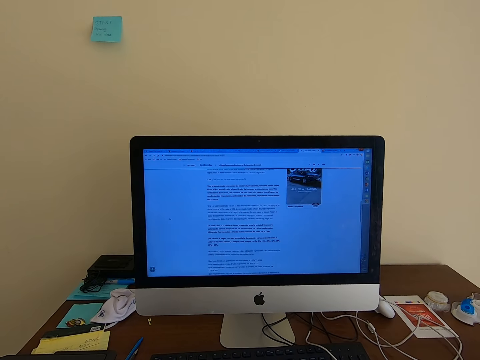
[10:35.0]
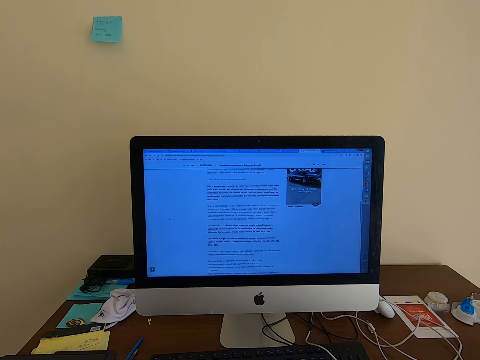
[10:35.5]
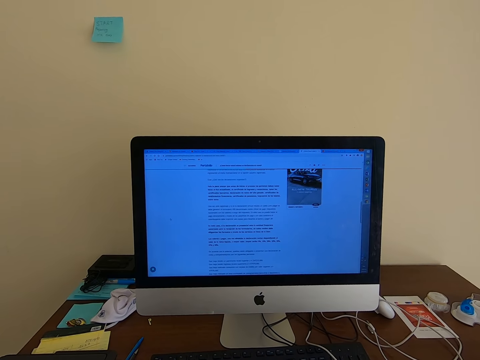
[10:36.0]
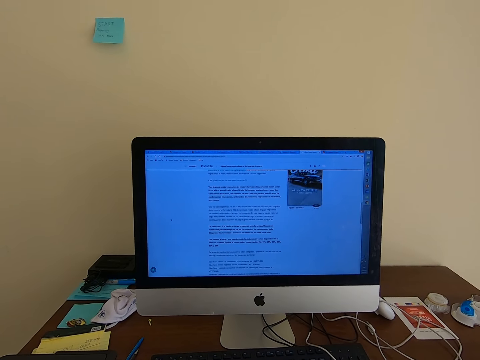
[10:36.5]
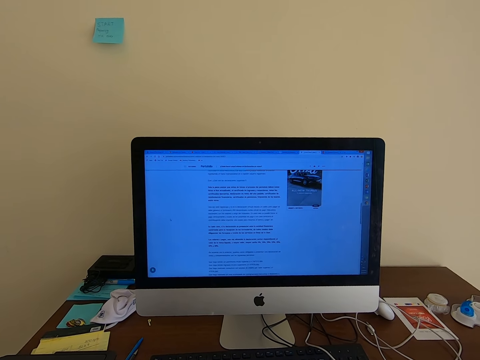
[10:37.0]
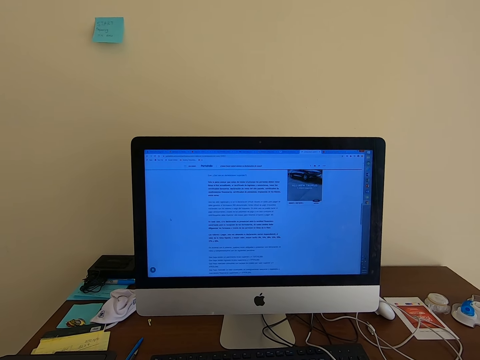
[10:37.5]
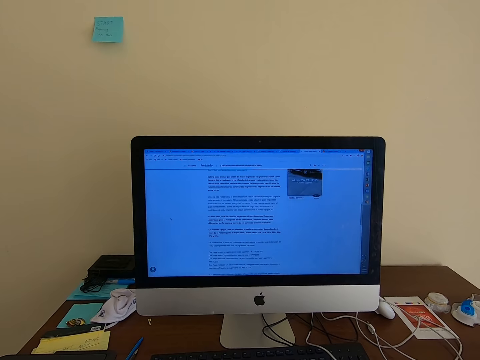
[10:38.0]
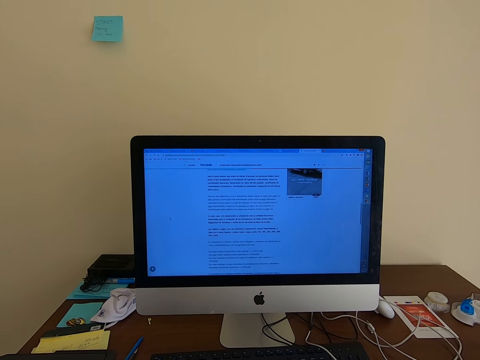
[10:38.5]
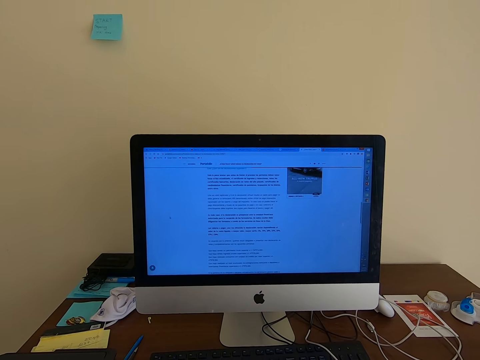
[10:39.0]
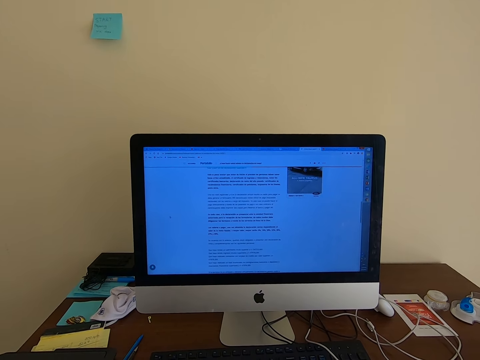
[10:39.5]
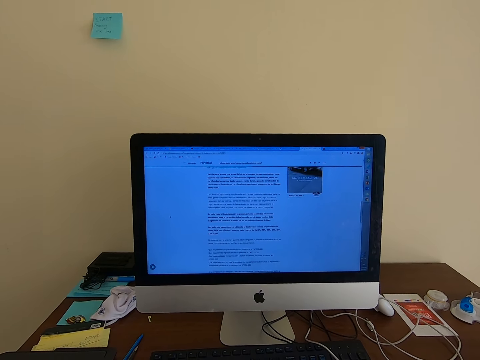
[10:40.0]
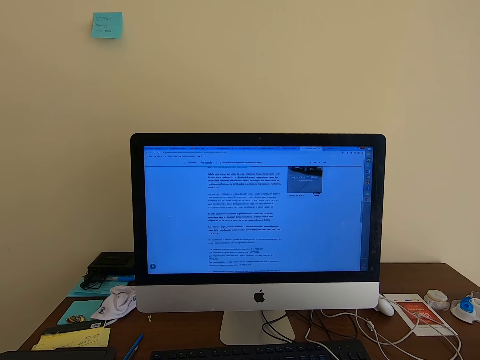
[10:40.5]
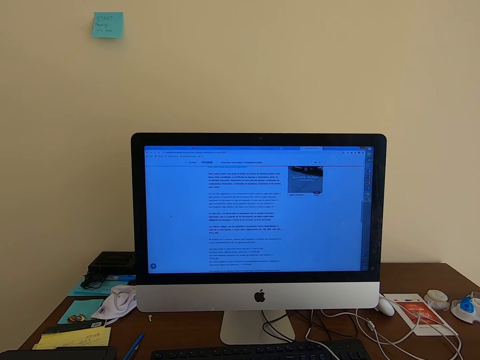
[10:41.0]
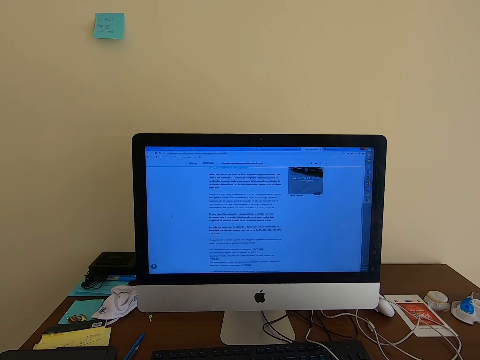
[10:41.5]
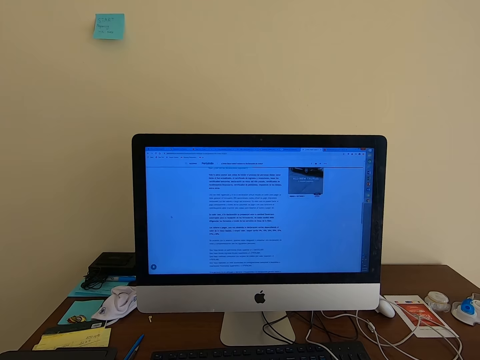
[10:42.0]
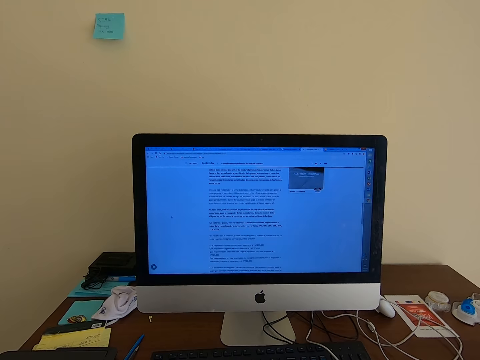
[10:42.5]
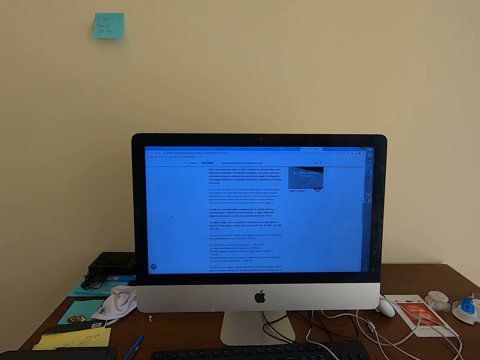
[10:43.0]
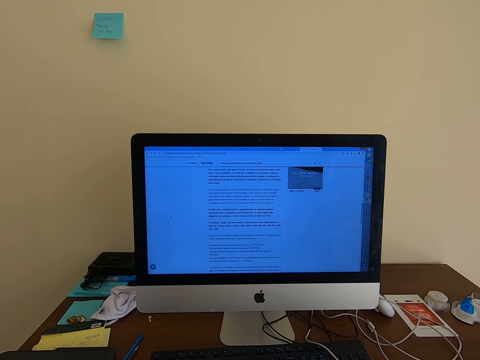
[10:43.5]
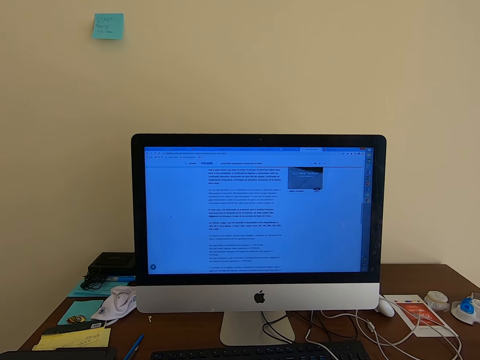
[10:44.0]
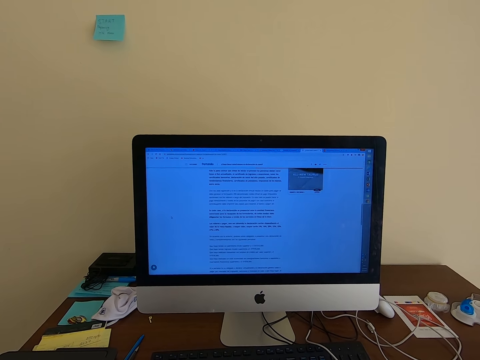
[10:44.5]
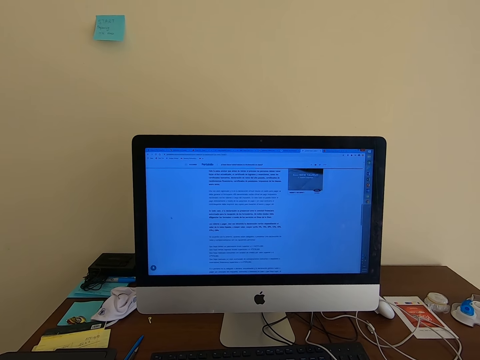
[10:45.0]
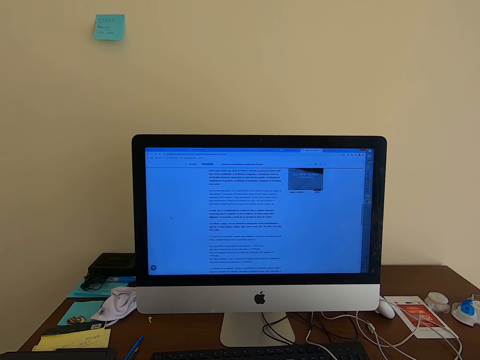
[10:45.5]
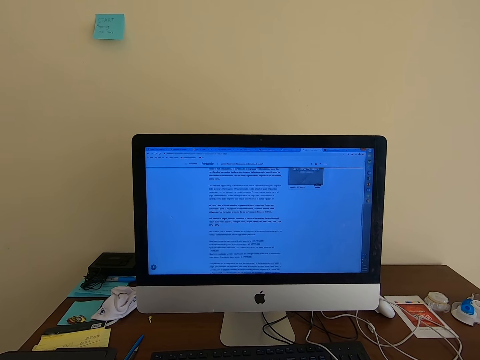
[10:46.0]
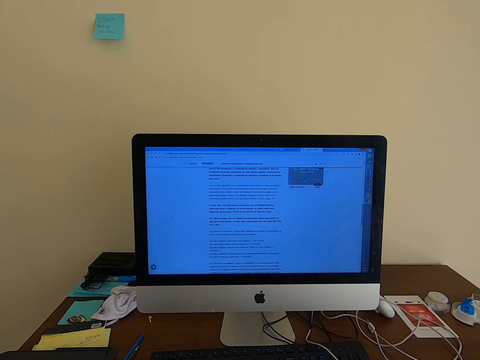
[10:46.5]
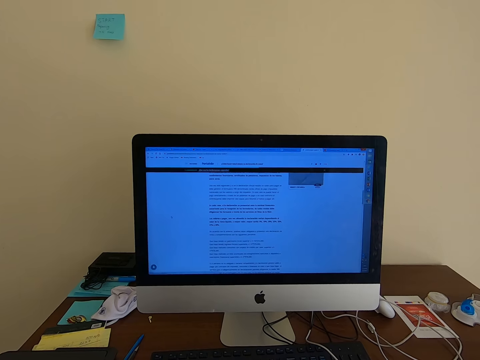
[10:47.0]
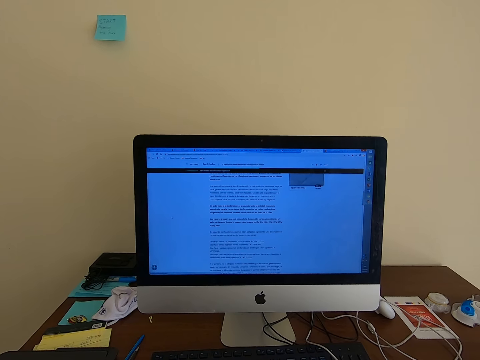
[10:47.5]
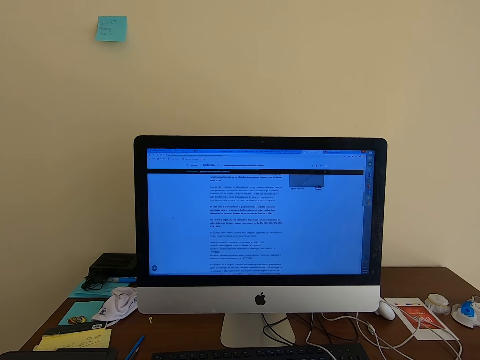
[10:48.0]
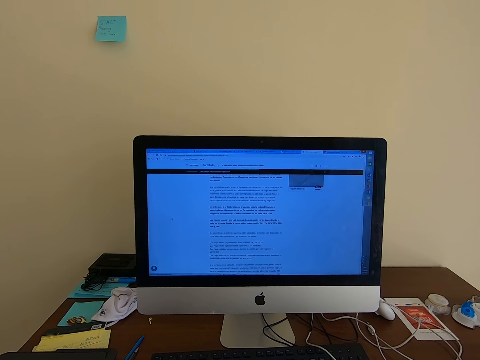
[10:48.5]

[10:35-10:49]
The camera wearer stares at the computer. They operate the computer. They stare at the computer.

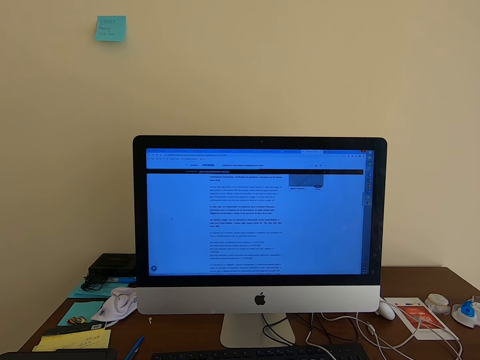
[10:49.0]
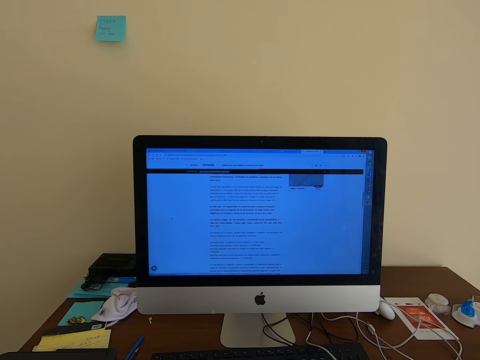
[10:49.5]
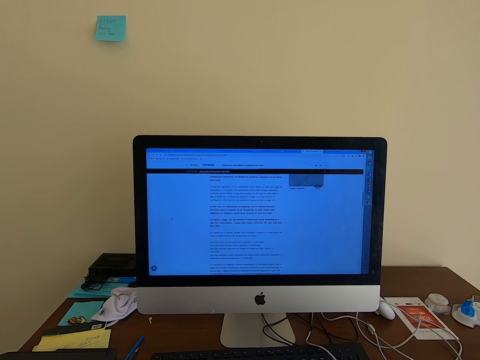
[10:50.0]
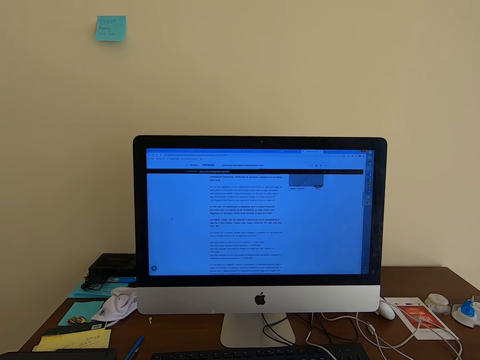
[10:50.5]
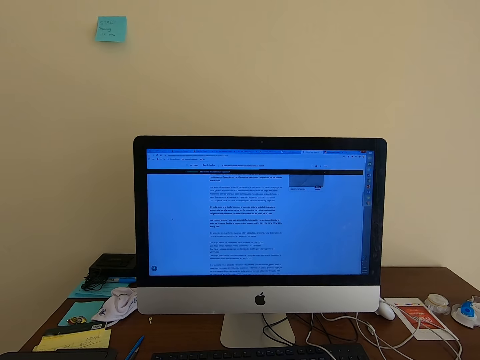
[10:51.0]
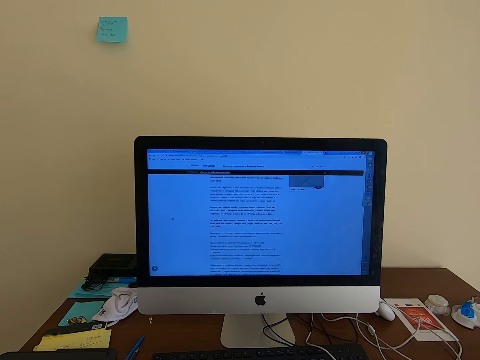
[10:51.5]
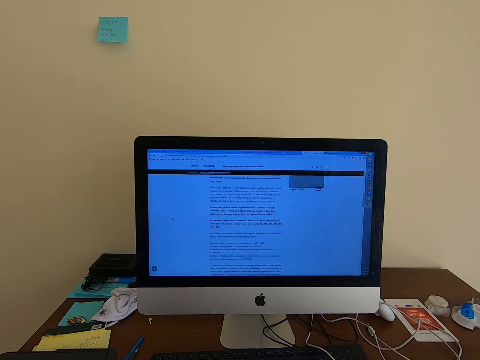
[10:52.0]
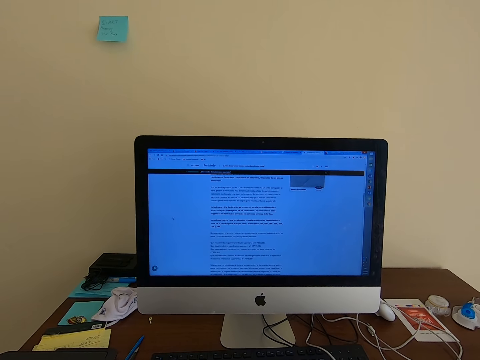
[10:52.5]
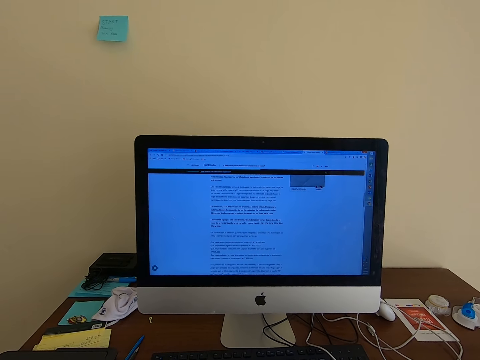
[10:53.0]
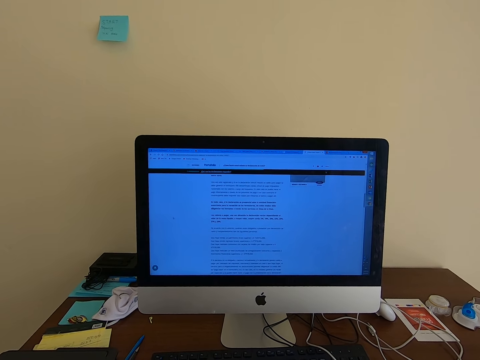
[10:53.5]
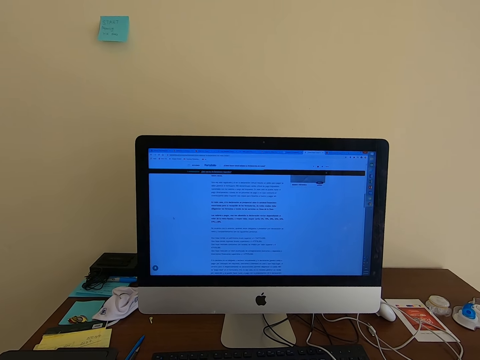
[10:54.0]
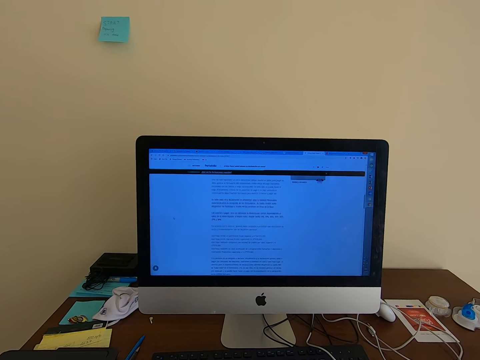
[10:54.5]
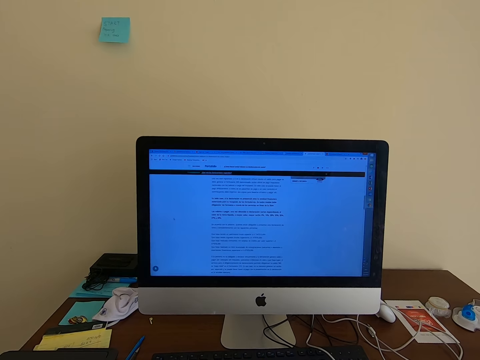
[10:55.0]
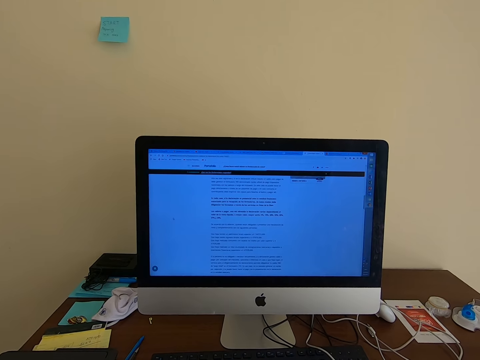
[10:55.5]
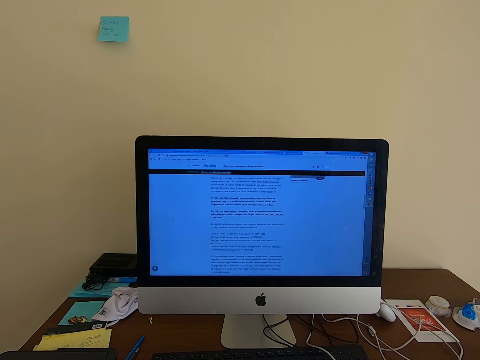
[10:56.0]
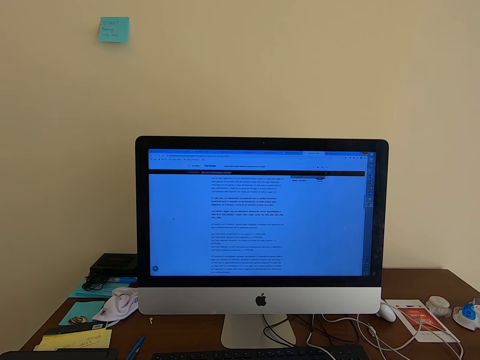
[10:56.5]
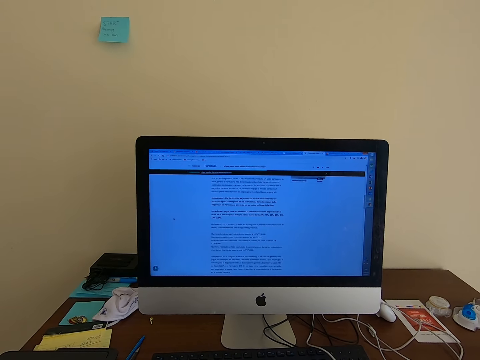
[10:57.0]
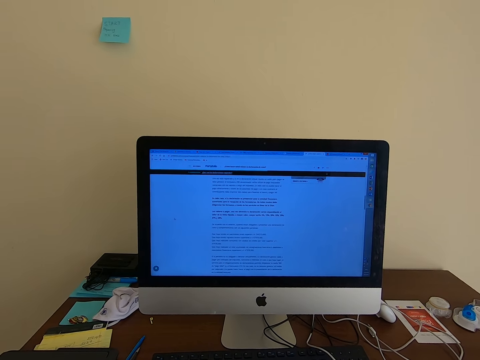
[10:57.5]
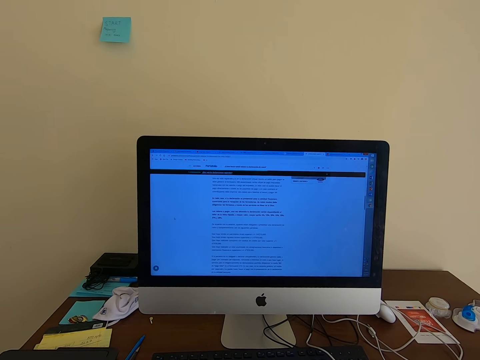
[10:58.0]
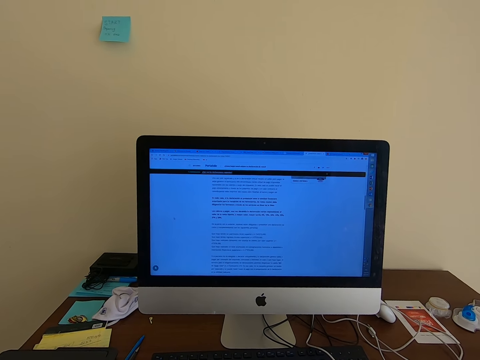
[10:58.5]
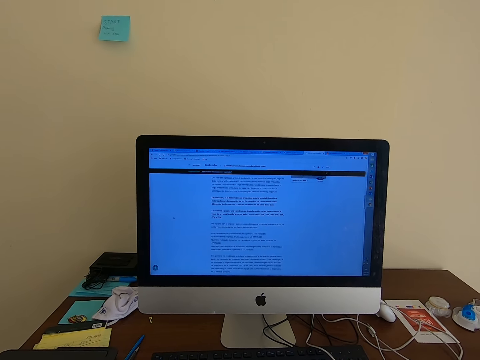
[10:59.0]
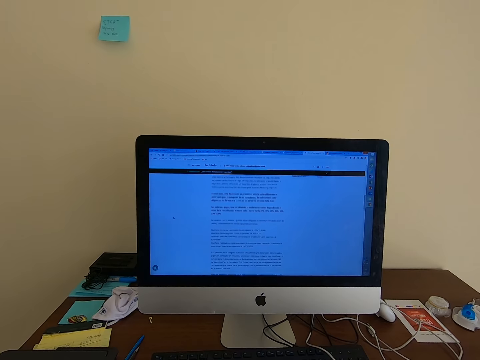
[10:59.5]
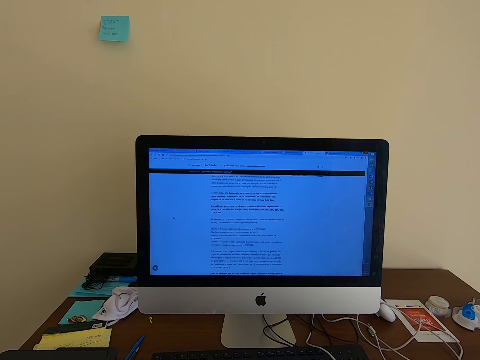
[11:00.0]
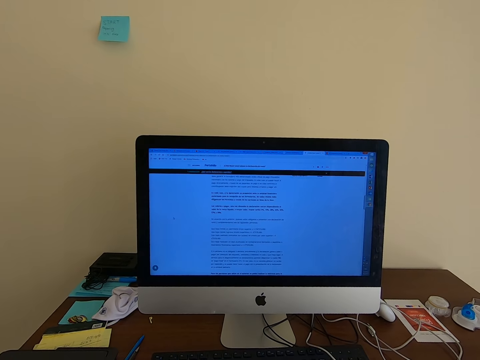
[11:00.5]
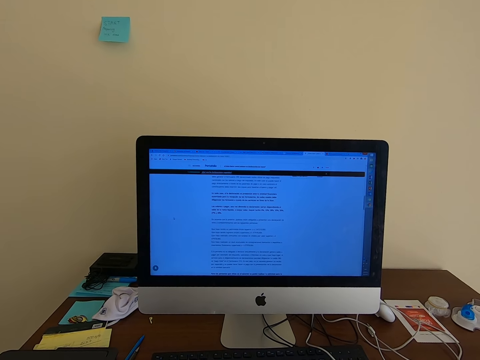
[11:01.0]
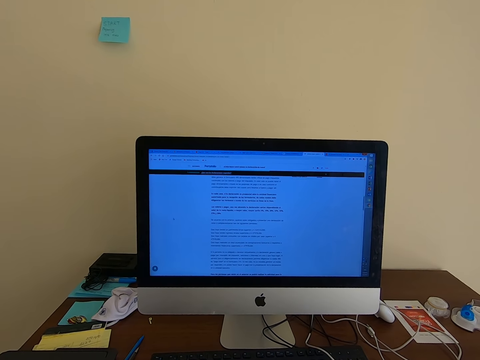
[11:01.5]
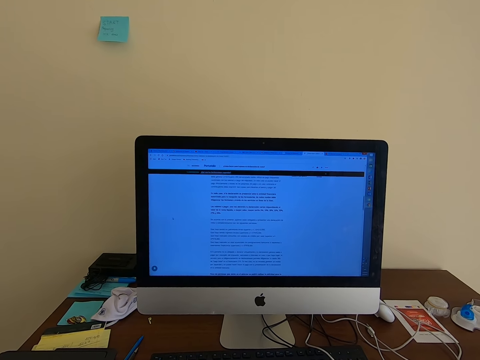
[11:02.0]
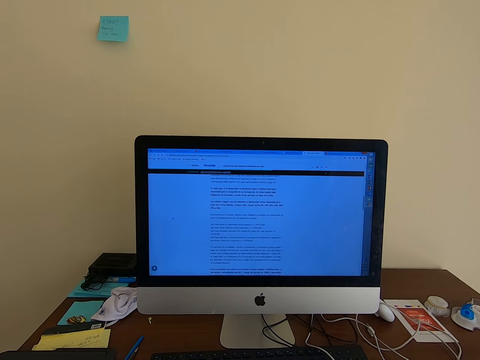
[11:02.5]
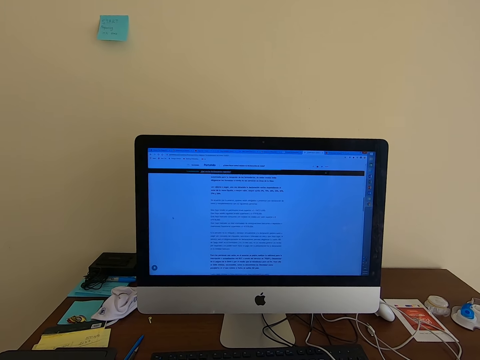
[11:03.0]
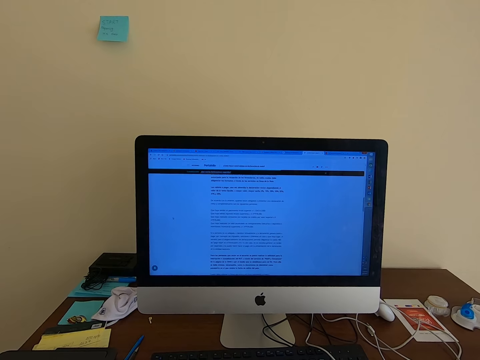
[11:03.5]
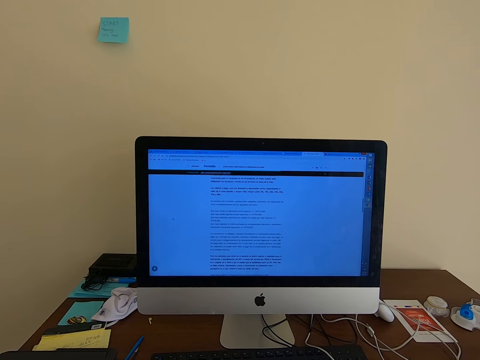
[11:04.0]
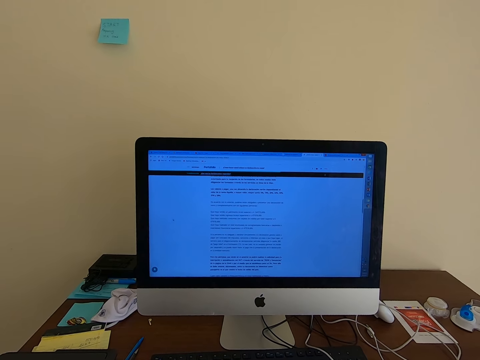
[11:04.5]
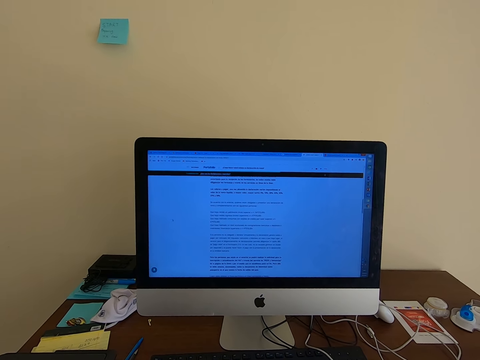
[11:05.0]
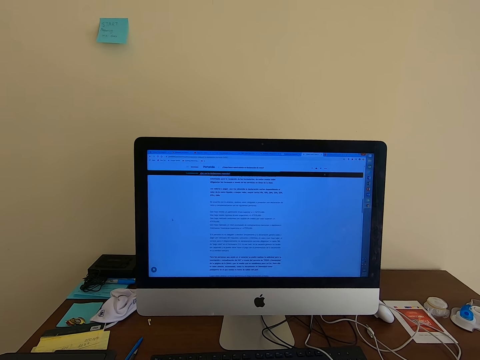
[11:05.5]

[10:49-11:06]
The camera wearer stares at the computer. They operate the computer. They stare at the computer. They operate the computer. They operate it again.
